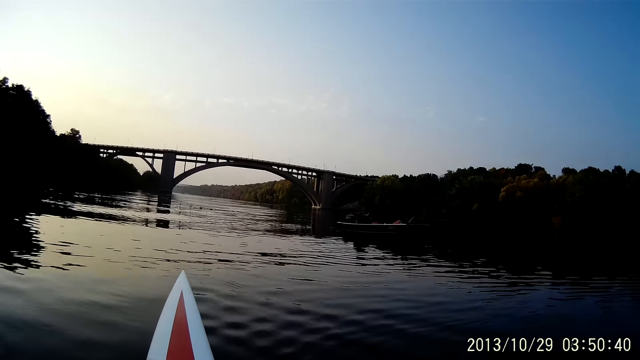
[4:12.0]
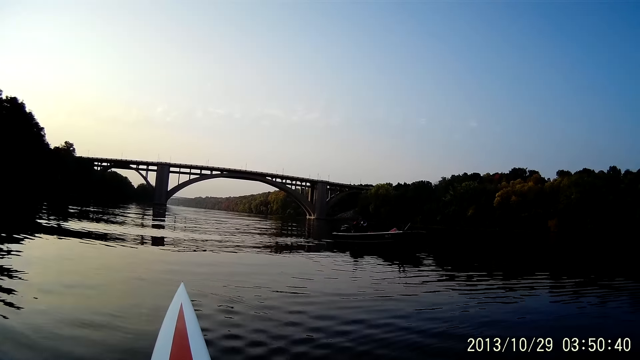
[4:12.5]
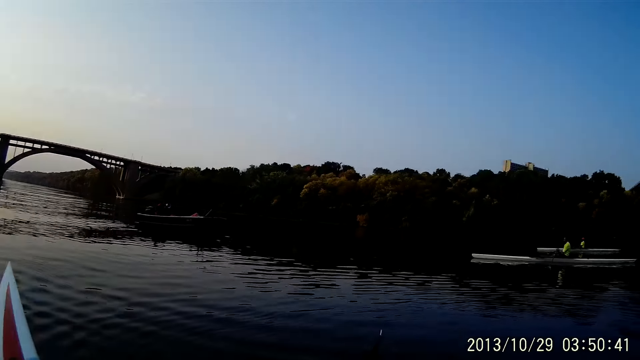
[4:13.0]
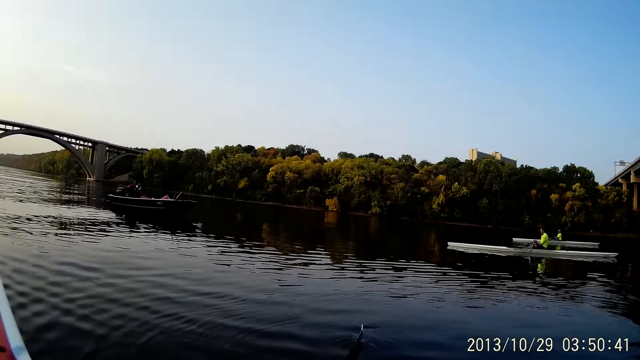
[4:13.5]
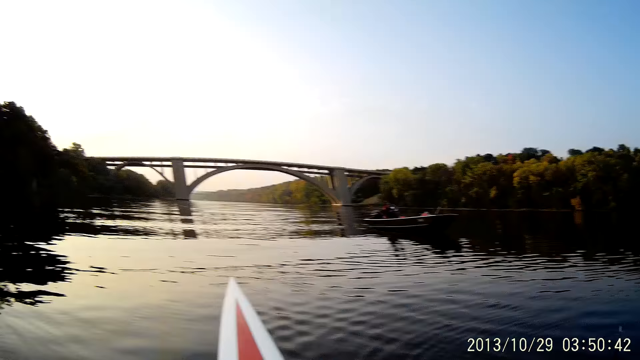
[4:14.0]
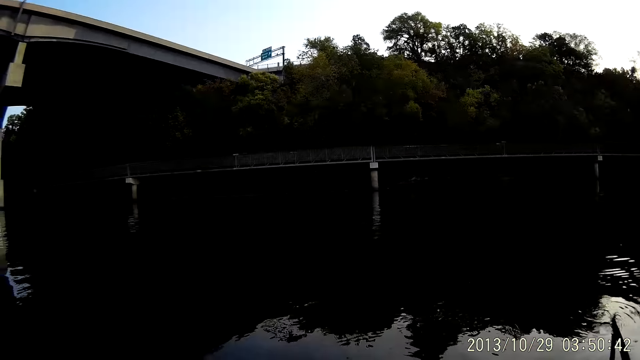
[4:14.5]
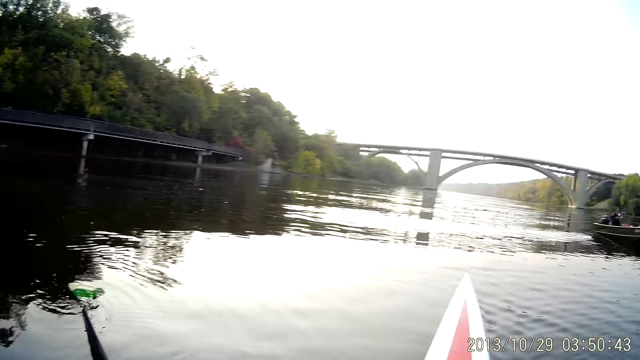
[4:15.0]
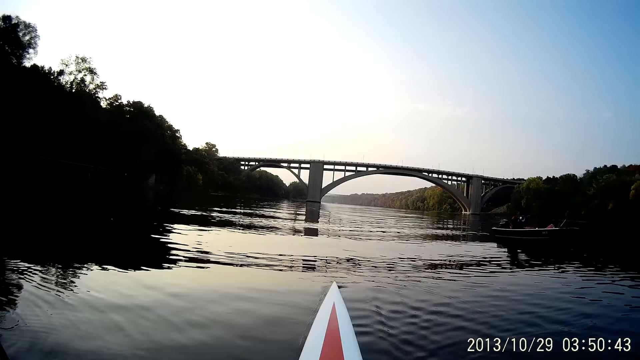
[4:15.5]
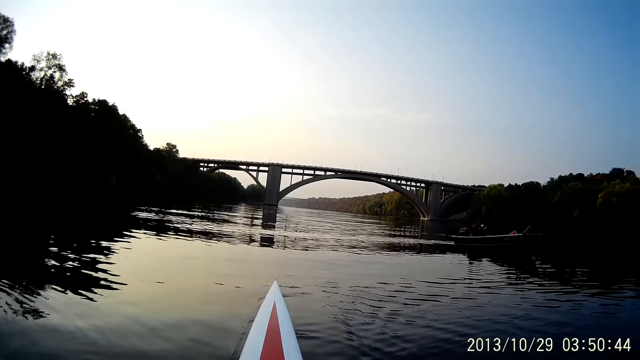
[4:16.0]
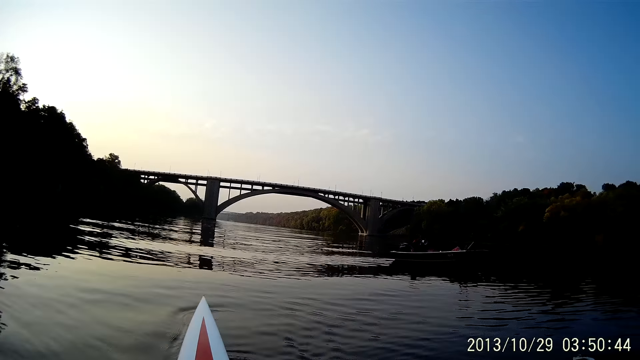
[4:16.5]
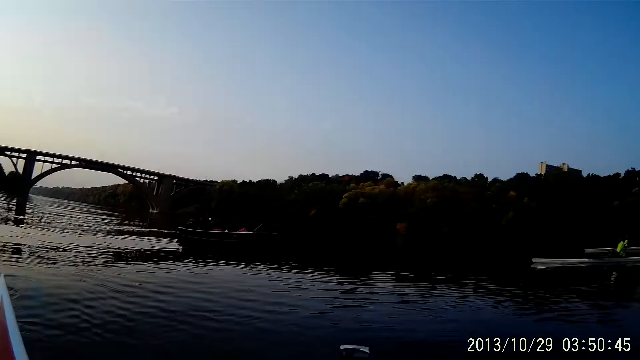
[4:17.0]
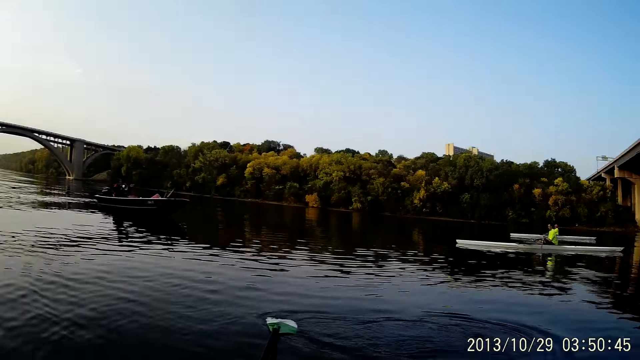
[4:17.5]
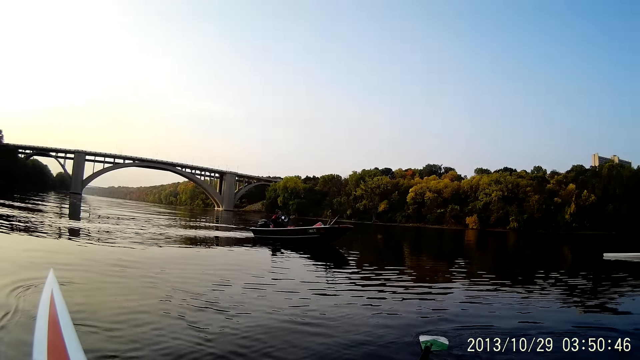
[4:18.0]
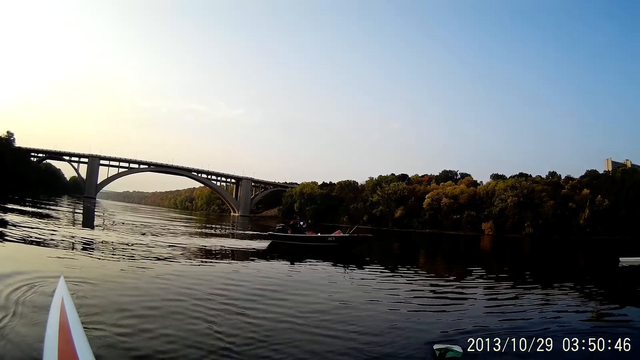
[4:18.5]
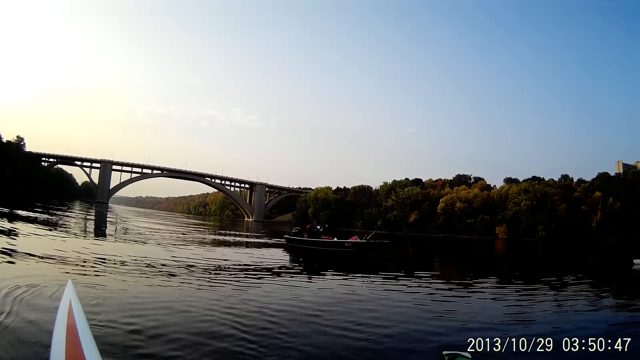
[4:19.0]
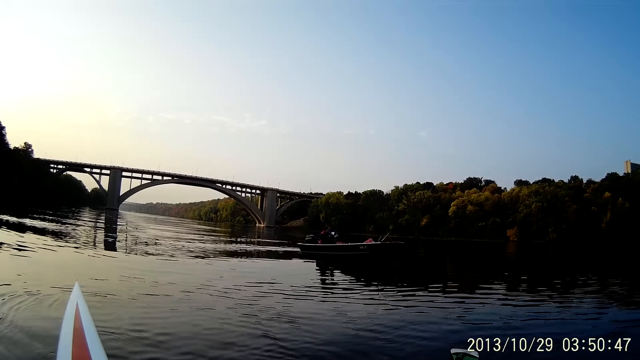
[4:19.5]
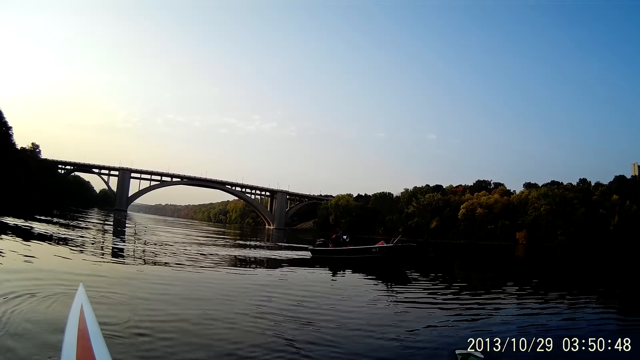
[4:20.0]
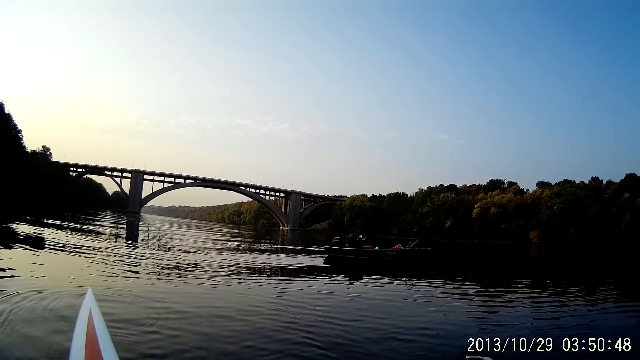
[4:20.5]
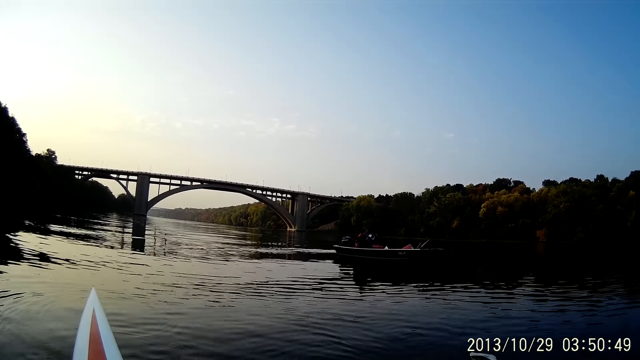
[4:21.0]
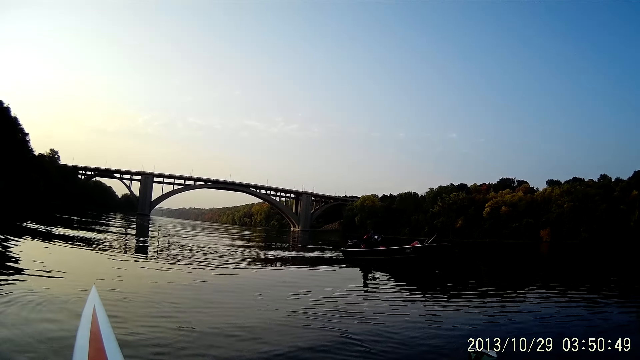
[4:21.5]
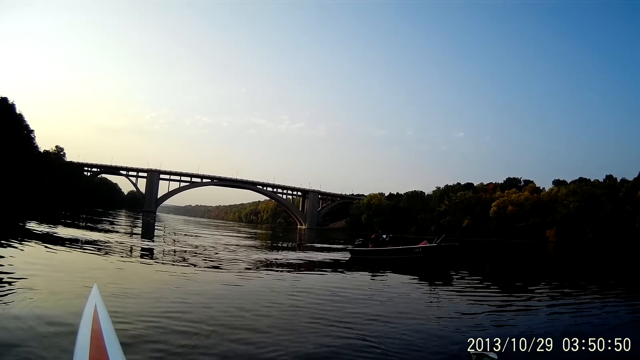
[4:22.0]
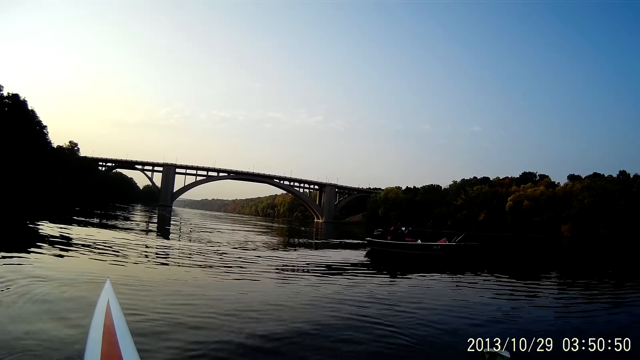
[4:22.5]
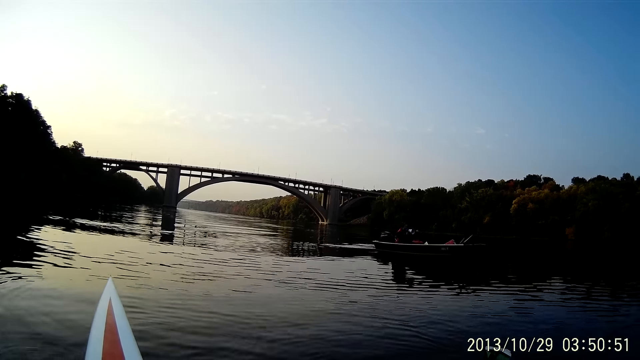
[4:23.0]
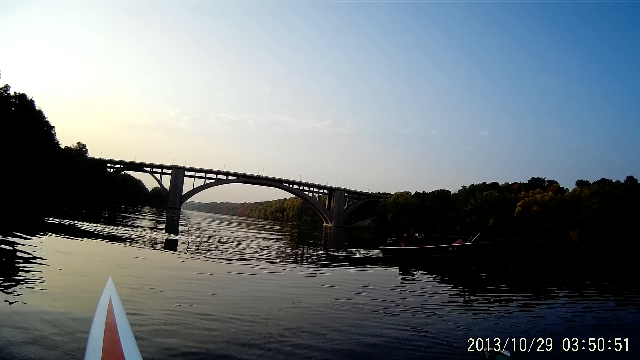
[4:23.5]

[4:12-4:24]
The camera wearer looks around. They row a boat on water and ride on water with a boat.

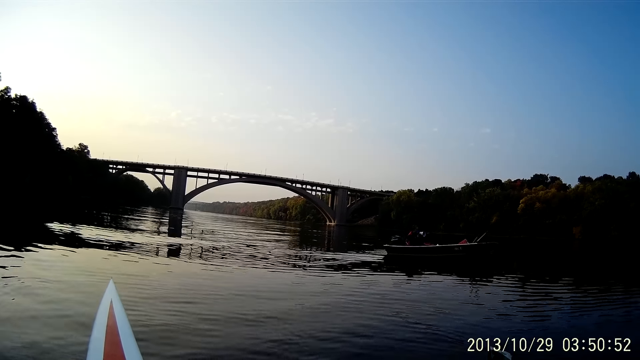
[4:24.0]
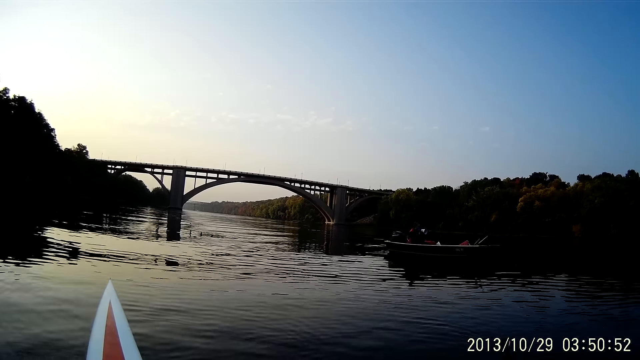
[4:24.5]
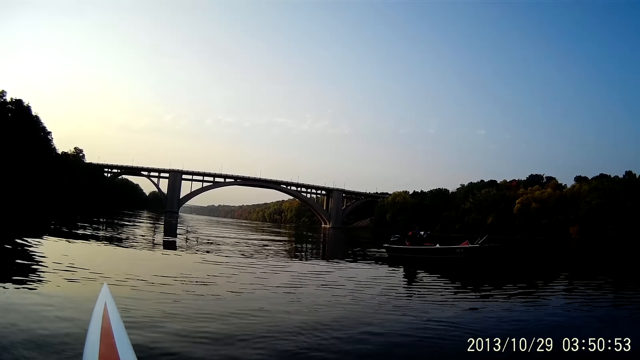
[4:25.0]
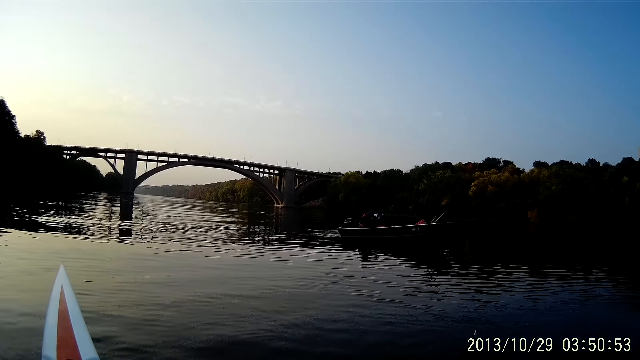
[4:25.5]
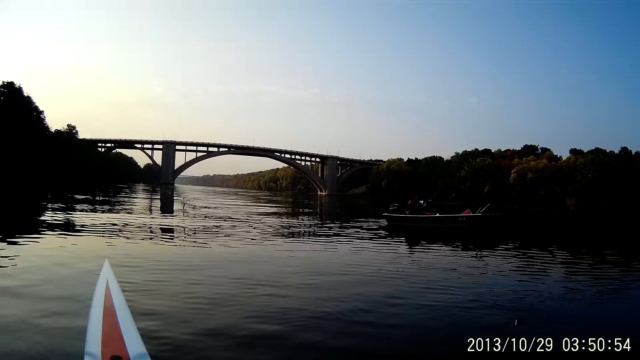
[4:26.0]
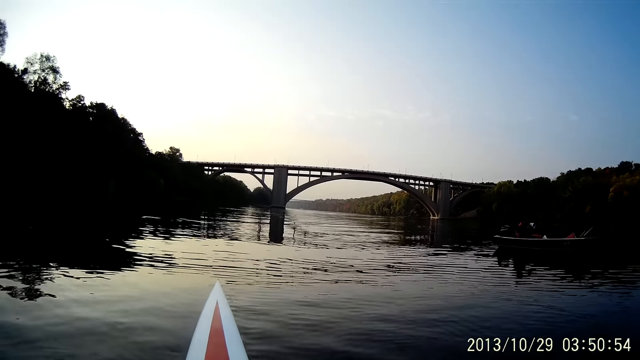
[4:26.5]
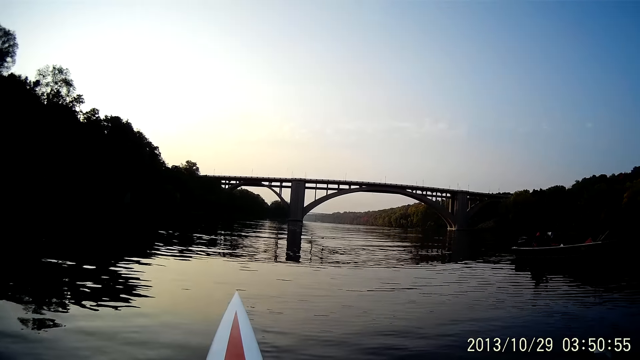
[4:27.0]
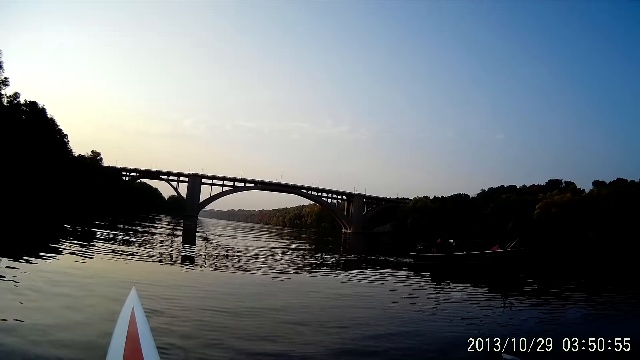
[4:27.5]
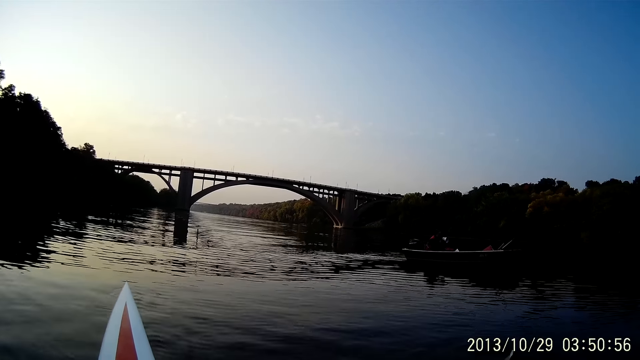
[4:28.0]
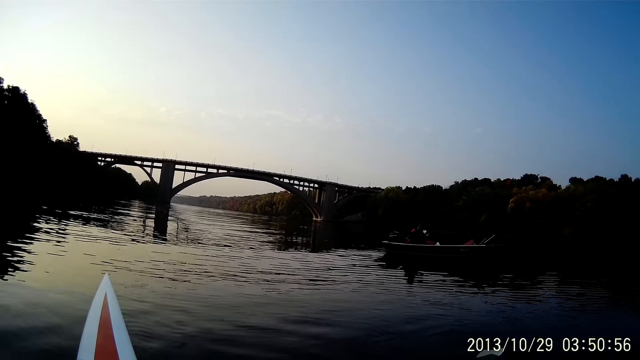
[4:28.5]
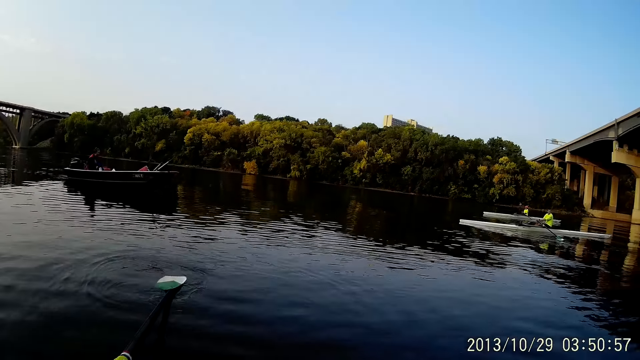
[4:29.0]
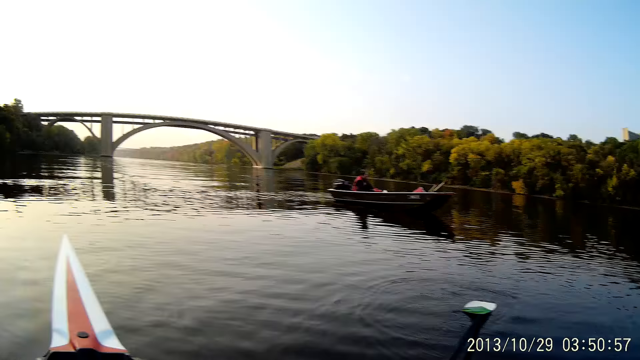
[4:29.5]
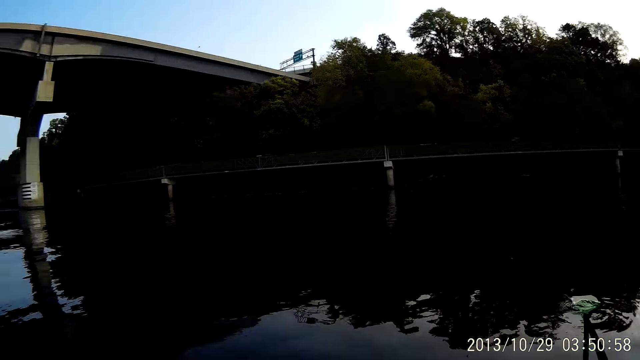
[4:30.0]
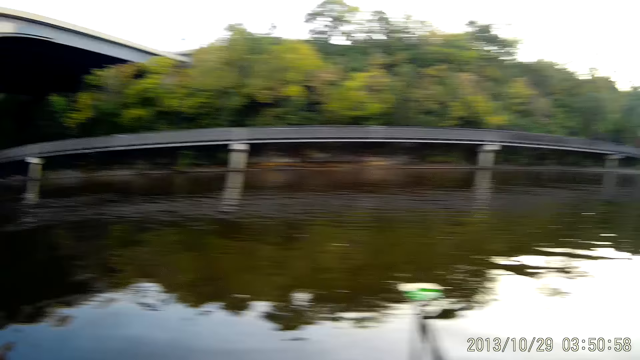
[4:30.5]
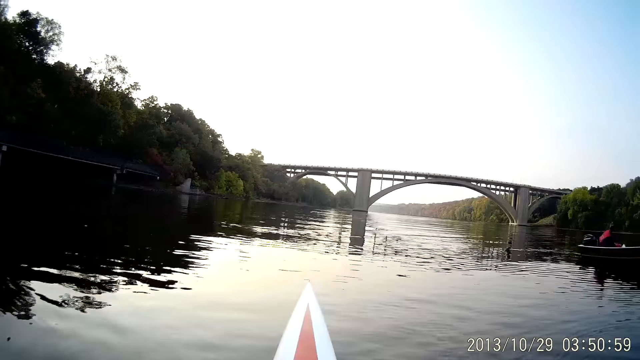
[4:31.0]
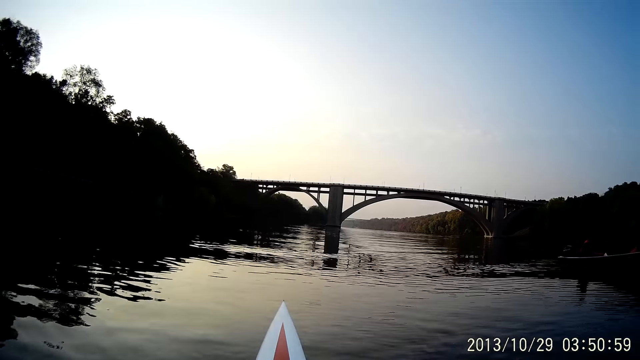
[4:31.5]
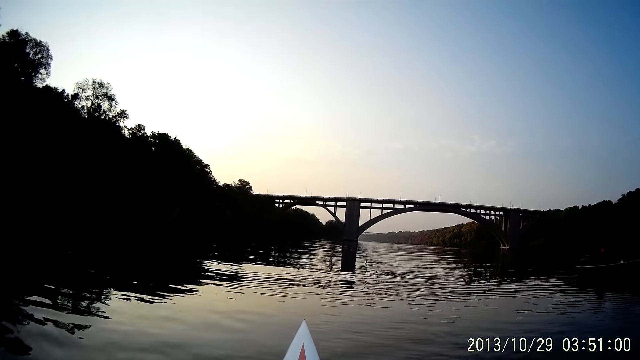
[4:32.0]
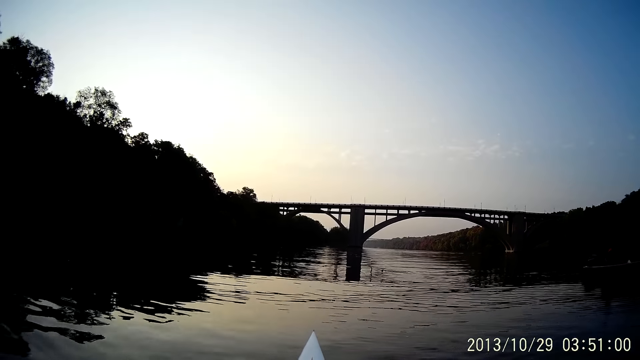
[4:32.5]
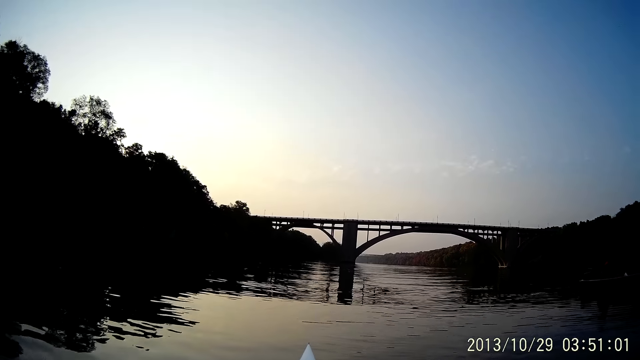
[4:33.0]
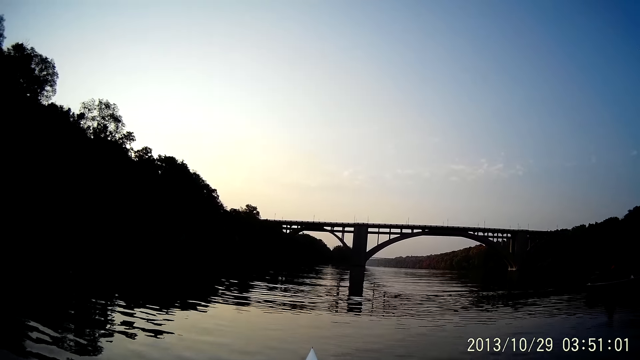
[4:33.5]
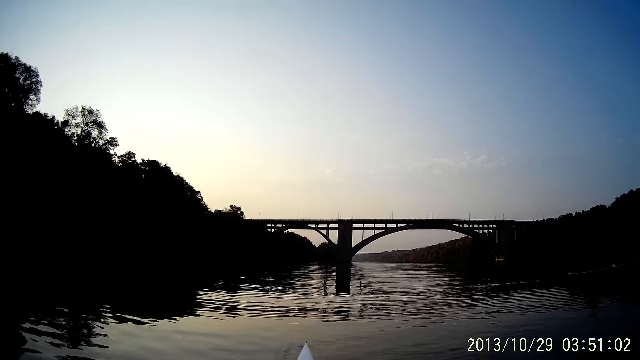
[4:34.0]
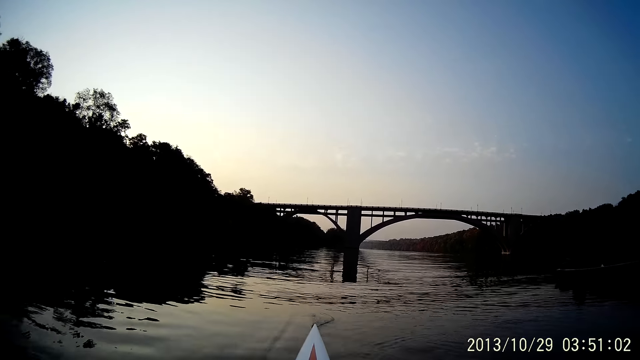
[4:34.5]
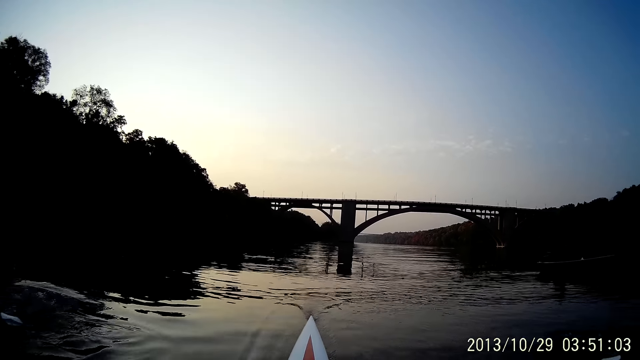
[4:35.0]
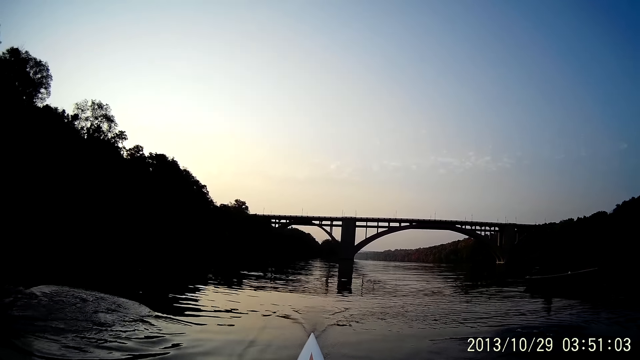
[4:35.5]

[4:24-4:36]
The camera wearer looks around. They row a boat on water and ride on water with a boat.
